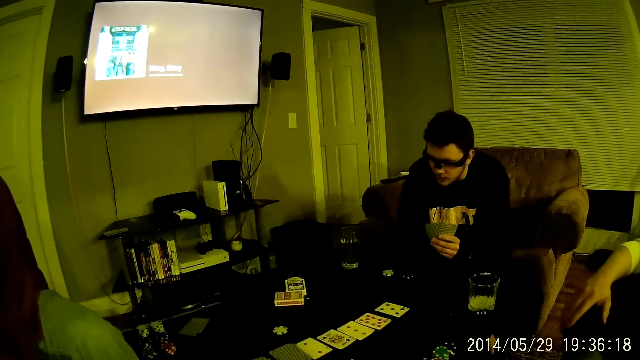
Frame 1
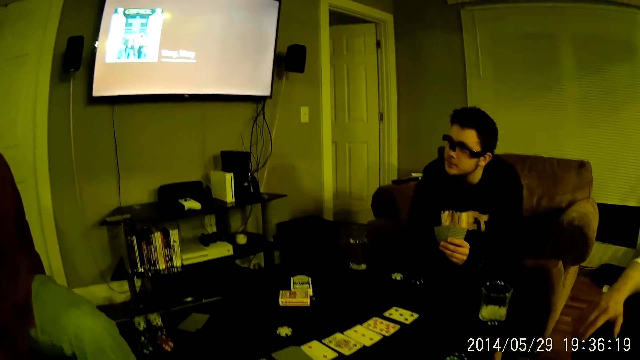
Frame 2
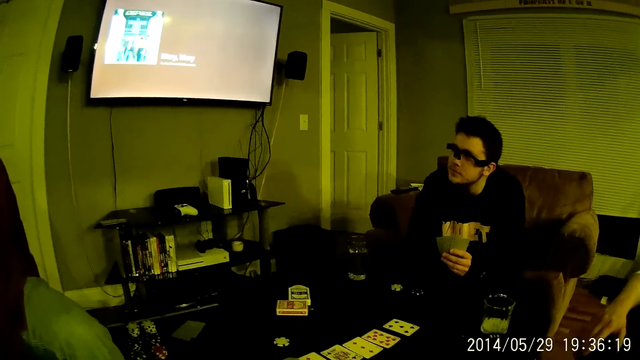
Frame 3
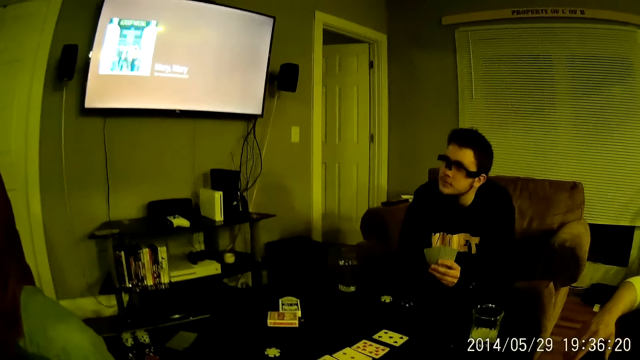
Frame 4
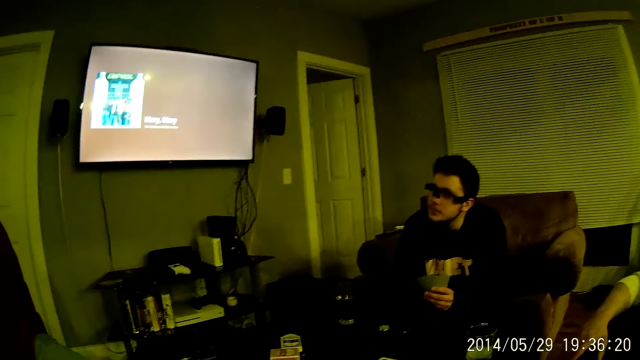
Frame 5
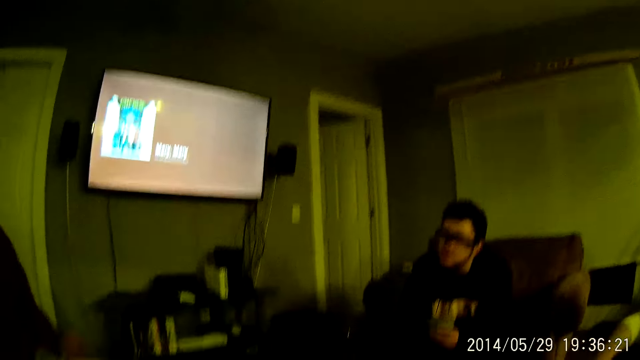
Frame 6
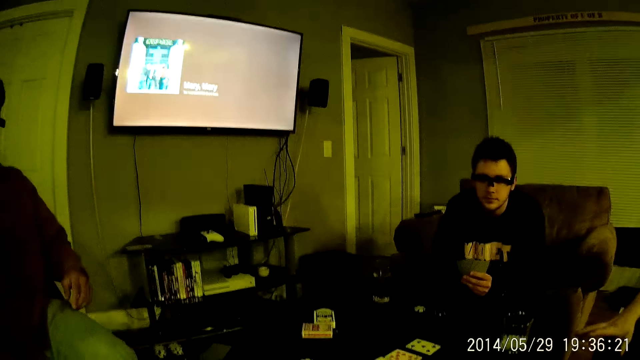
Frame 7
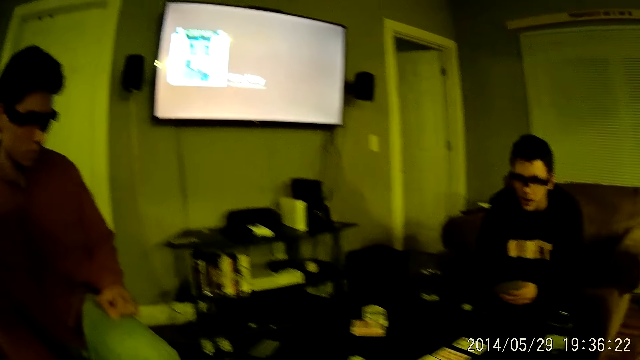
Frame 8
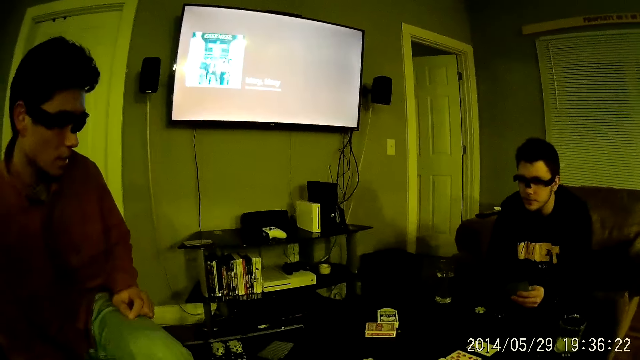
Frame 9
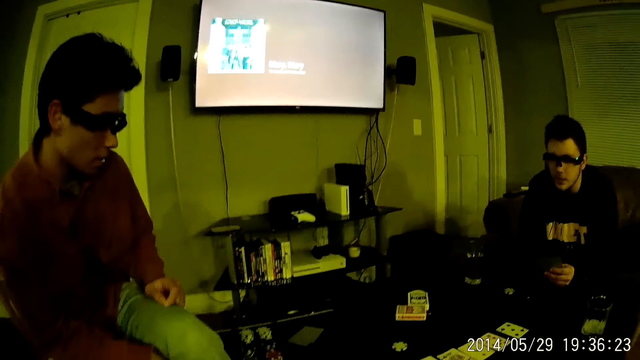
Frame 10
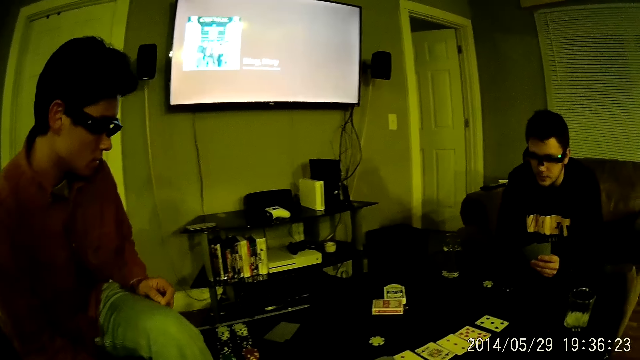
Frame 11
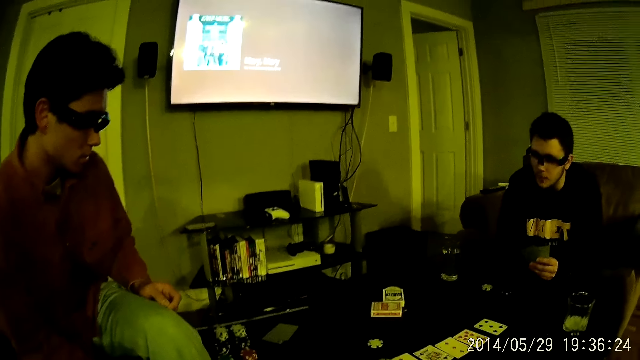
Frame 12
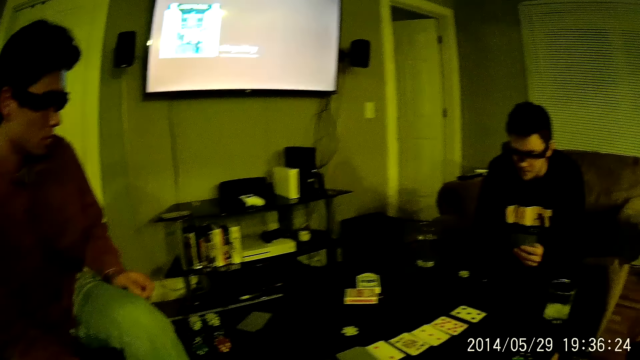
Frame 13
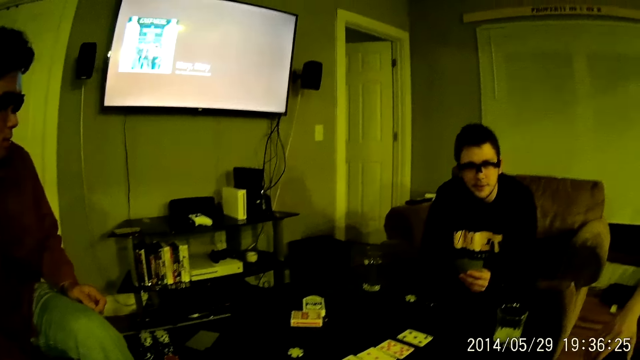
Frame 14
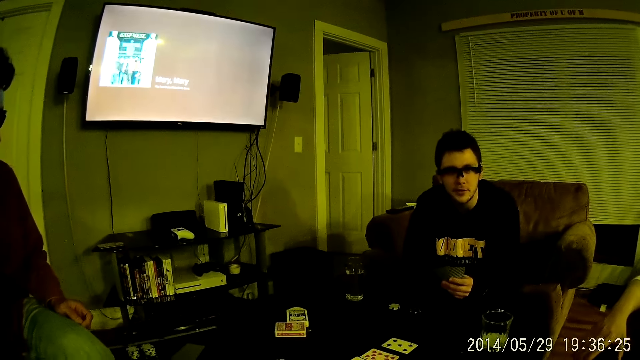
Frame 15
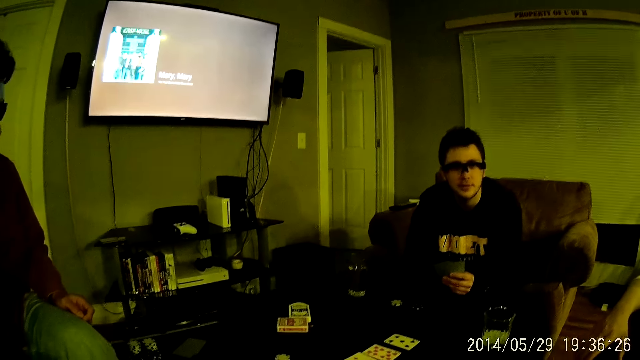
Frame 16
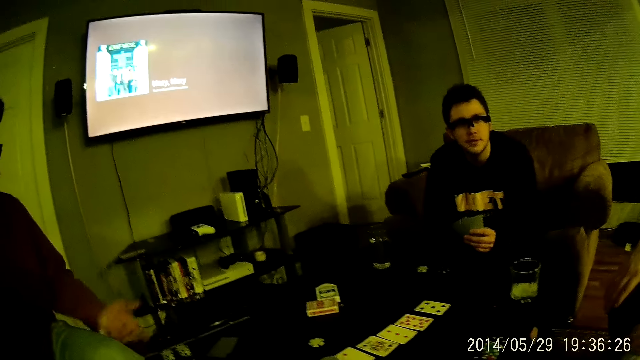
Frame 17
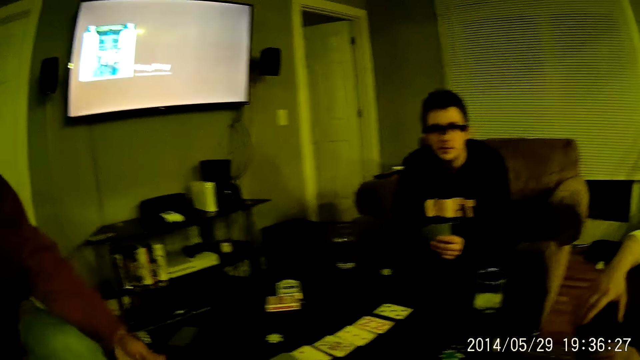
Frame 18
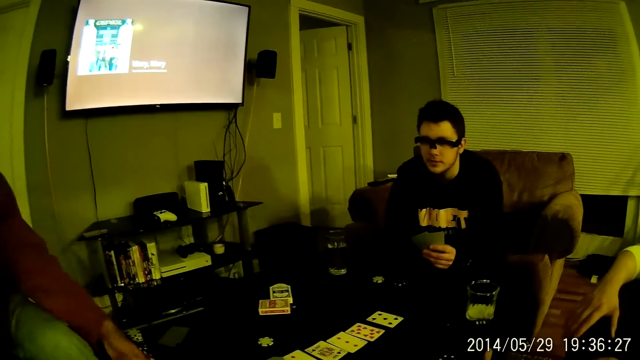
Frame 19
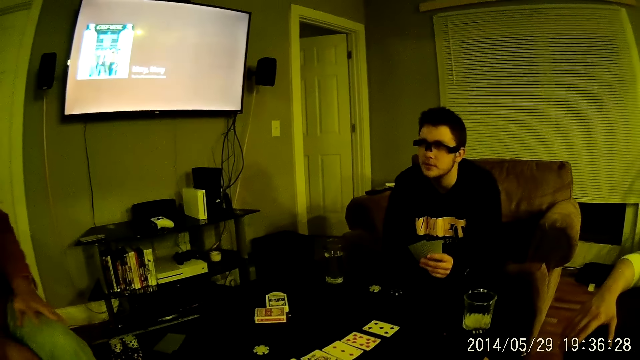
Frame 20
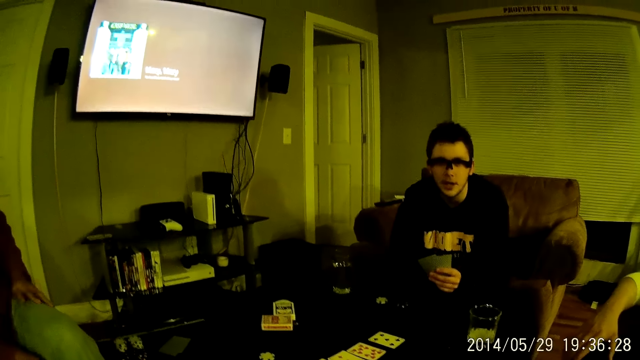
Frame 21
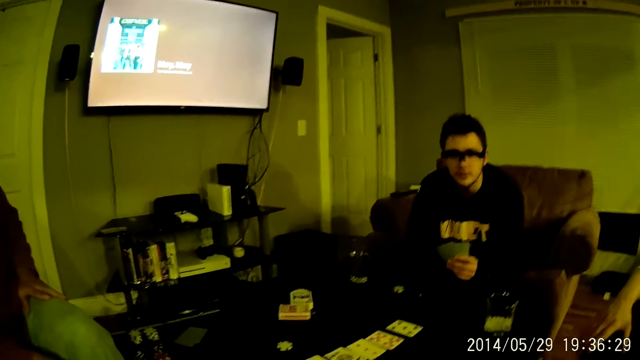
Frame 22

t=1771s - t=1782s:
A man talks. Another man talks. The first man moves his left hand.

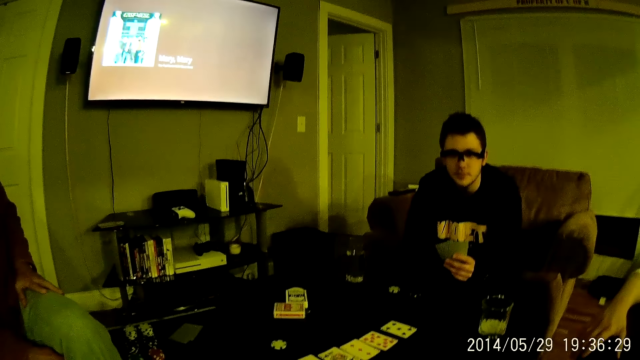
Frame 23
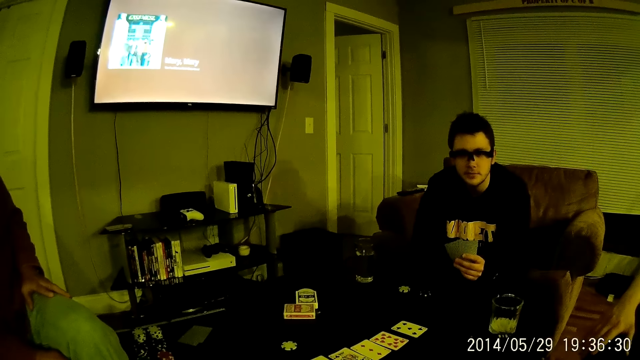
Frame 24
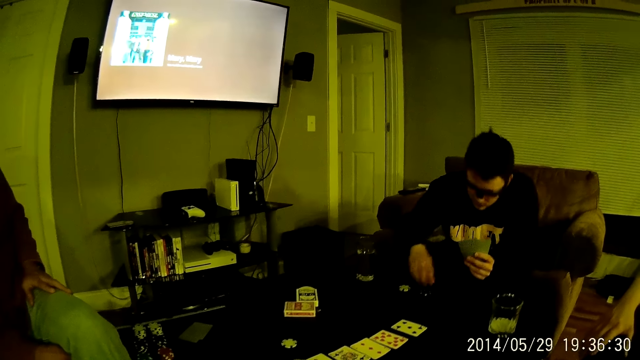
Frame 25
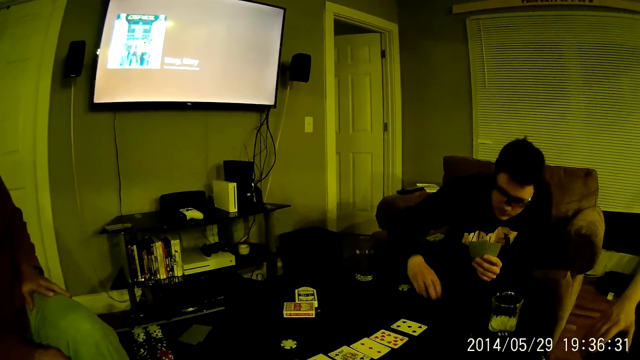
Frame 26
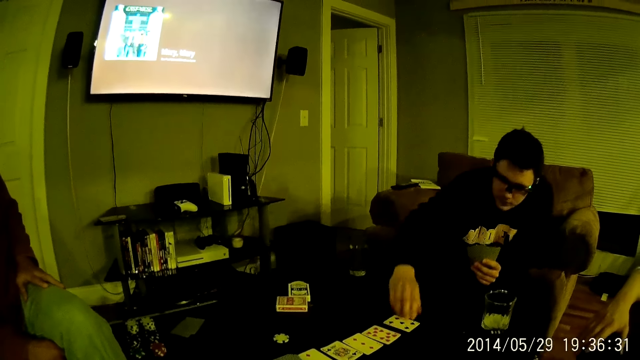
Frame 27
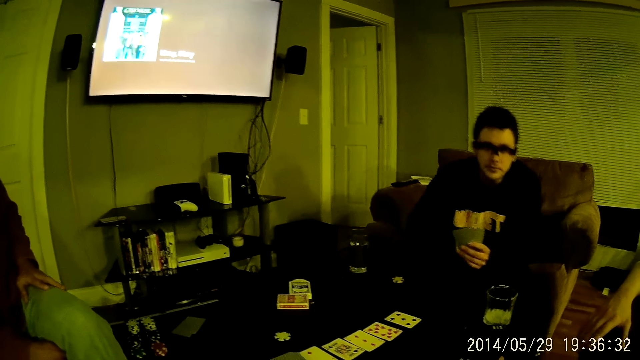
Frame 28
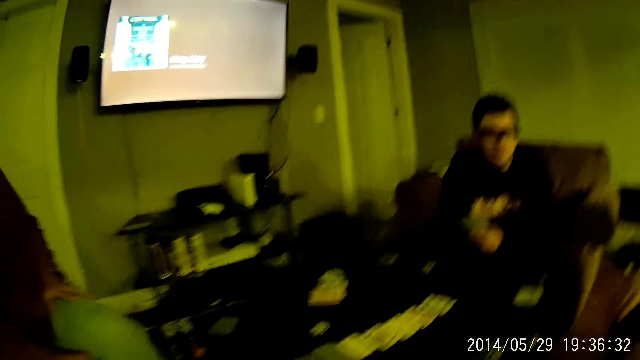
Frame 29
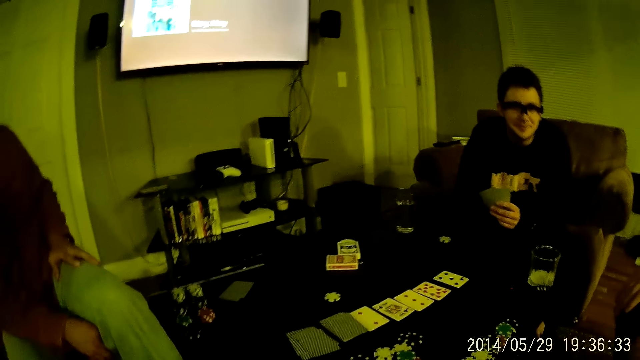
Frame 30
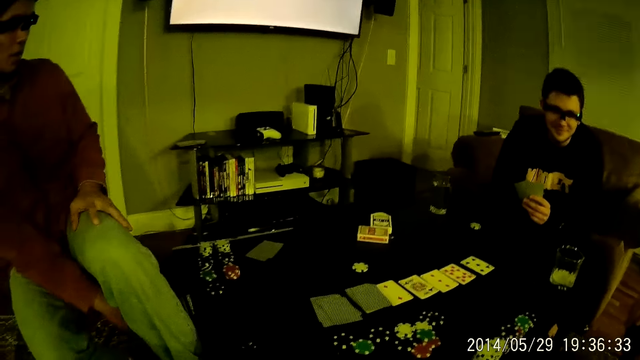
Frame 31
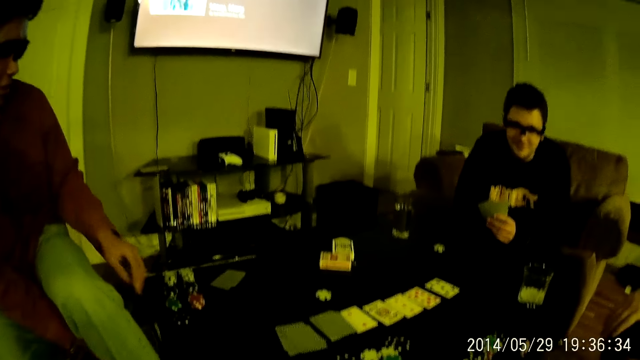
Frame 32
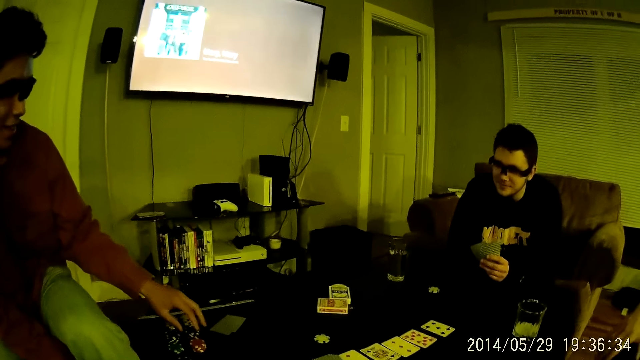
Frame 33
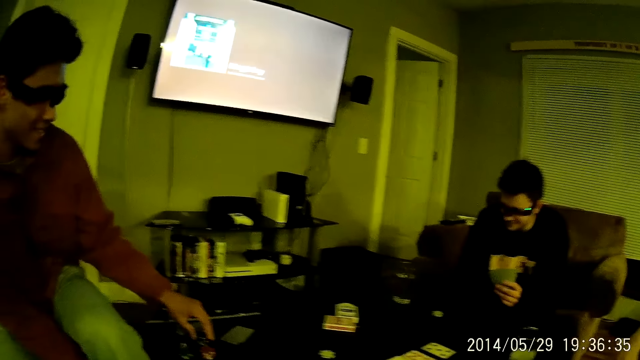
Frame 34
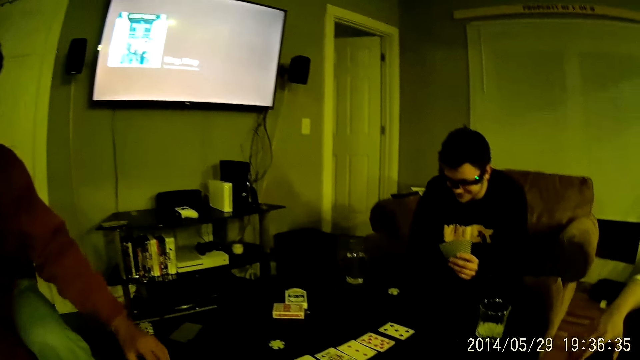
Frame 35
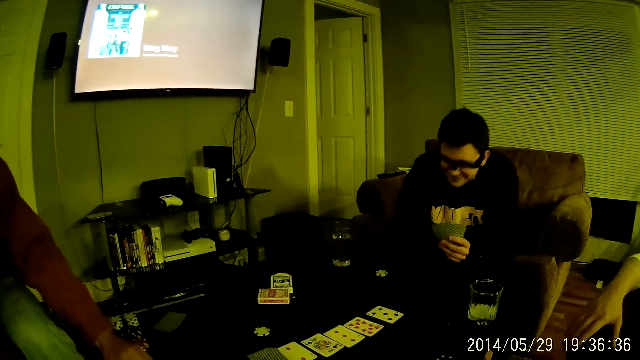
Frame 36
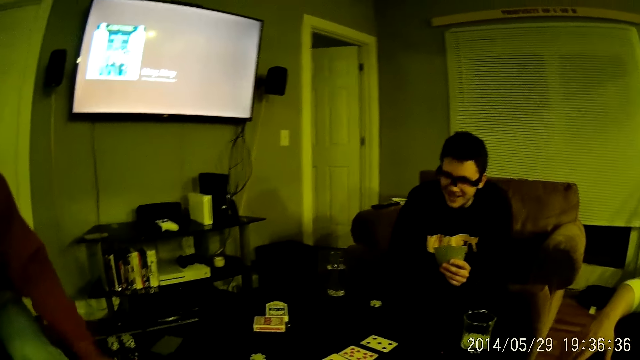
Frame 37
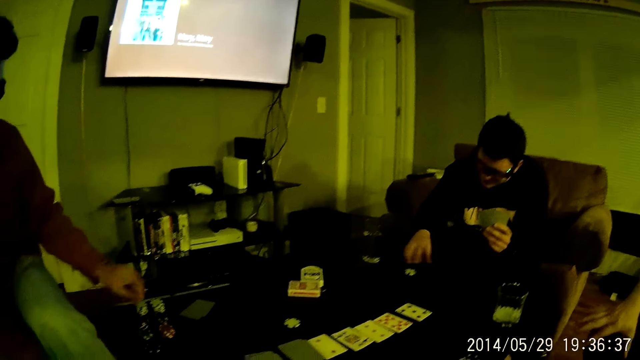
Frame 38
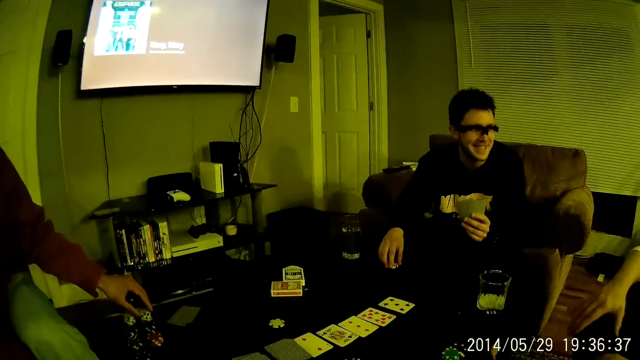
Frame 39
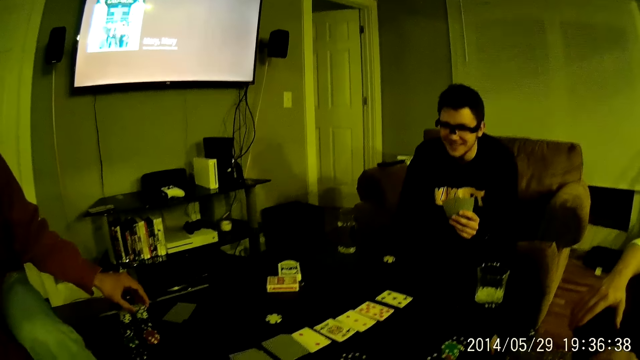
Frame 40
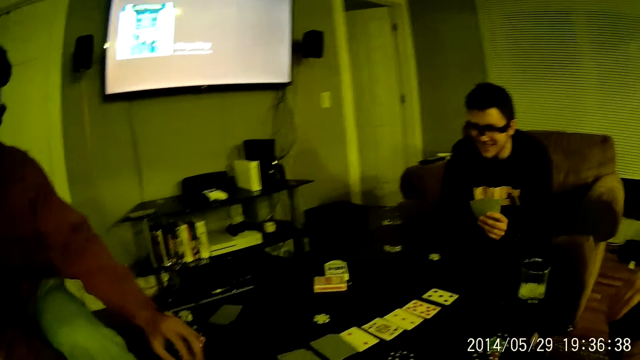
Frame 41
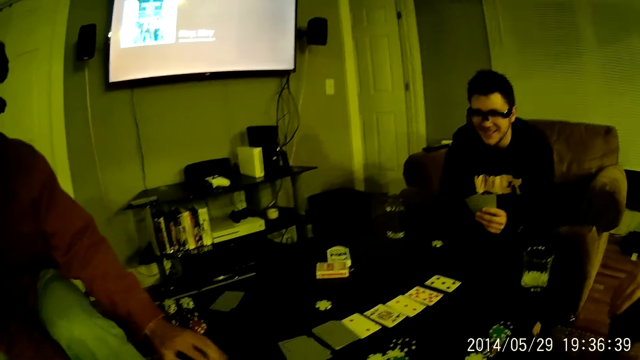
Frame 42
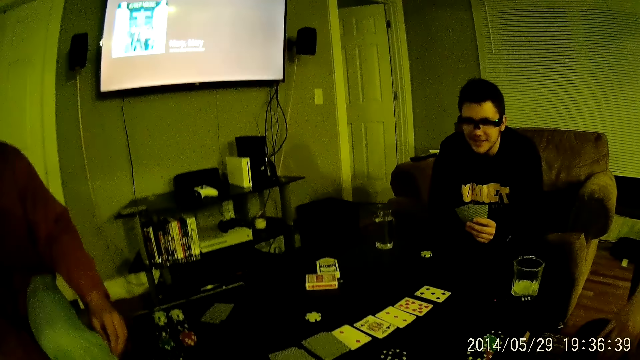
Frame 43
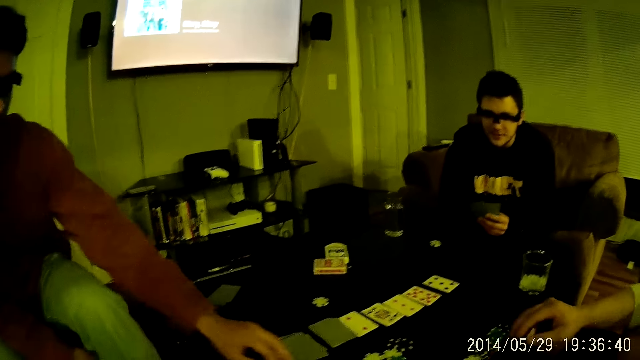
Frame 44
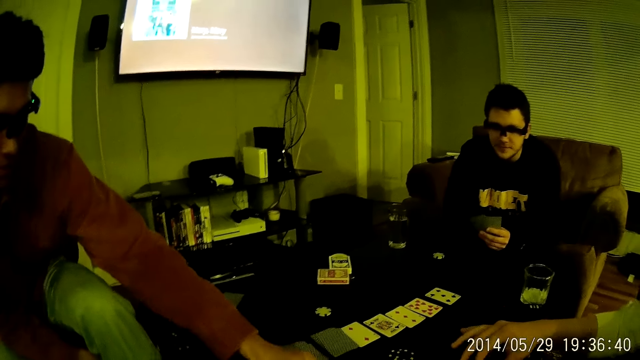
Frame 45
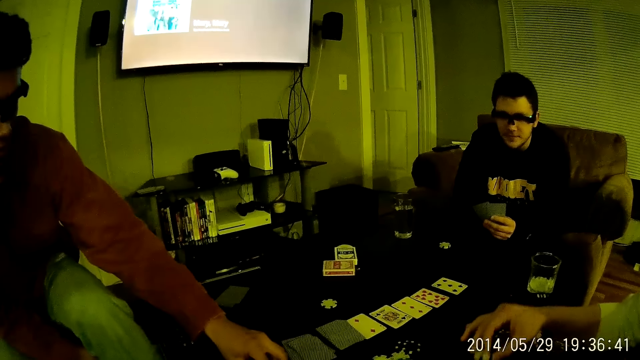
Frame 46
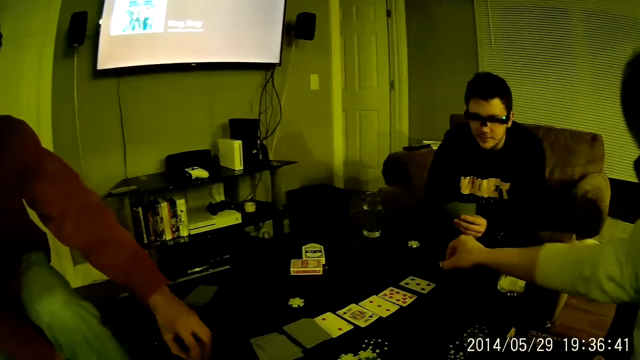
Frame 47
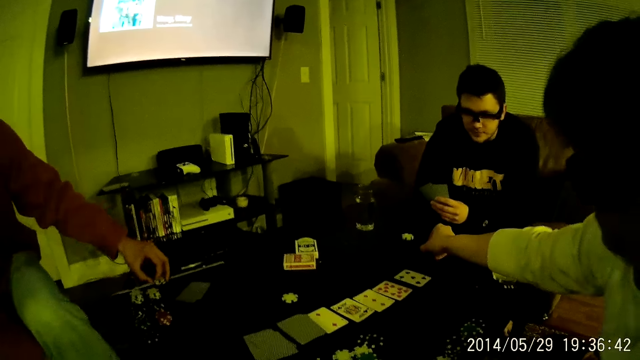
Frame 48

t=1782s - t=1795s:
A man picks up a poker chip from a table with his right hand. The man moves the chips on the table and drops the poker chip on the table. Another man moves the chips on the table and carries a poker chip with his left hand. The first man drops the poker chip on the table and holds the chip on the table. A third man moves the chips on the table and carries a poker chip from the table with his right hand.
